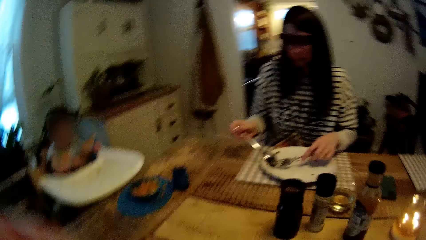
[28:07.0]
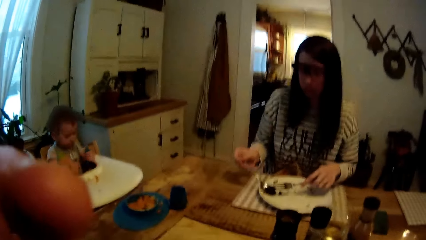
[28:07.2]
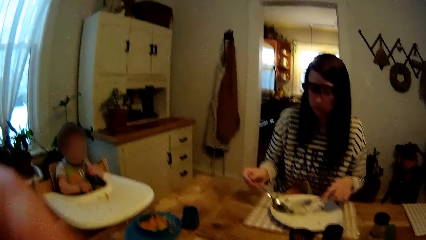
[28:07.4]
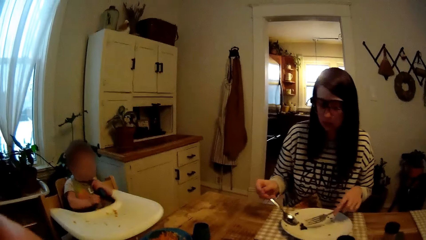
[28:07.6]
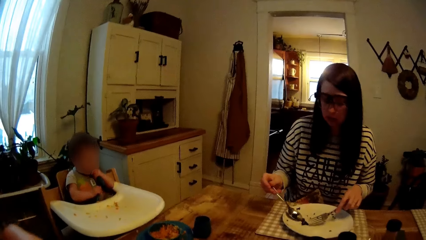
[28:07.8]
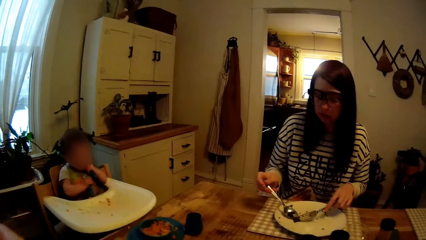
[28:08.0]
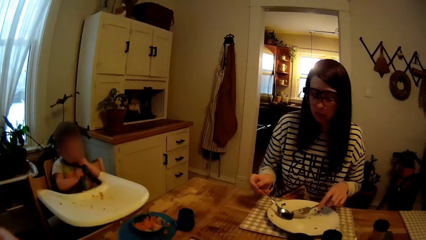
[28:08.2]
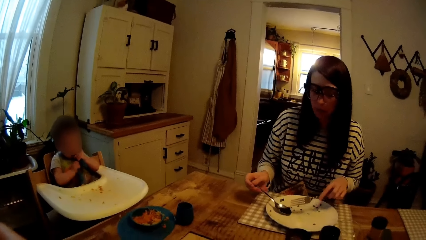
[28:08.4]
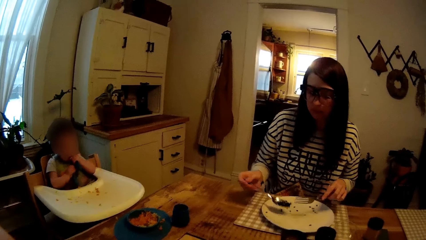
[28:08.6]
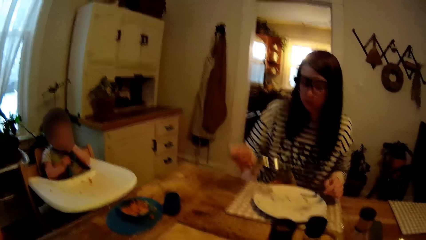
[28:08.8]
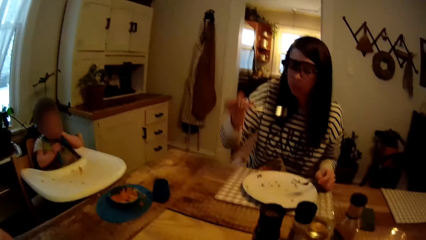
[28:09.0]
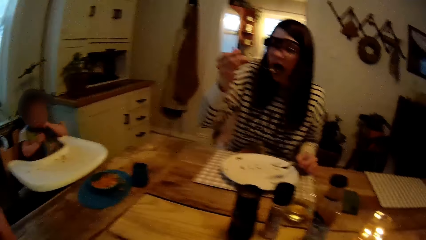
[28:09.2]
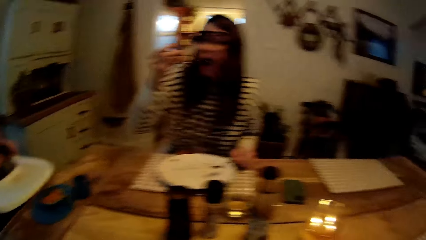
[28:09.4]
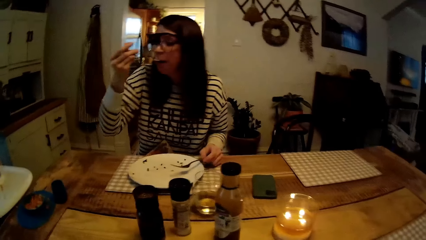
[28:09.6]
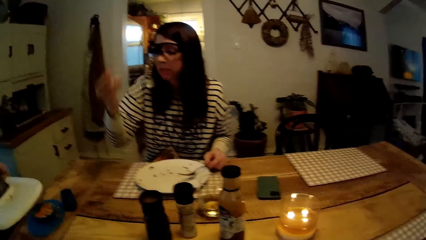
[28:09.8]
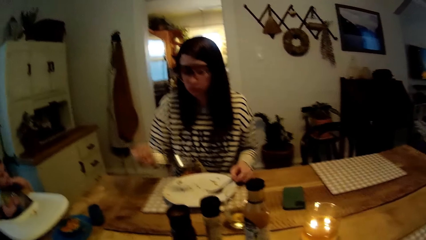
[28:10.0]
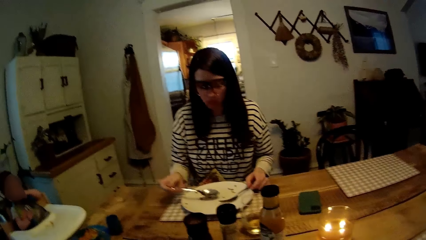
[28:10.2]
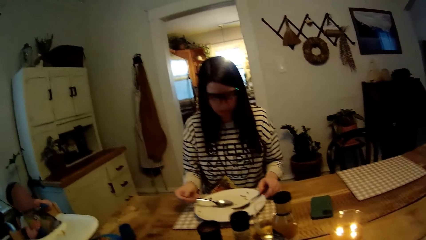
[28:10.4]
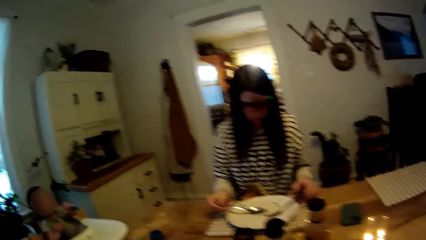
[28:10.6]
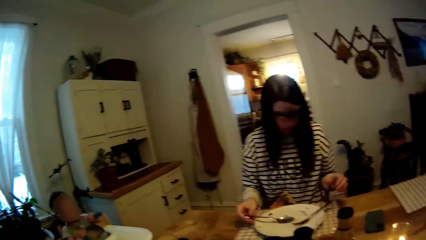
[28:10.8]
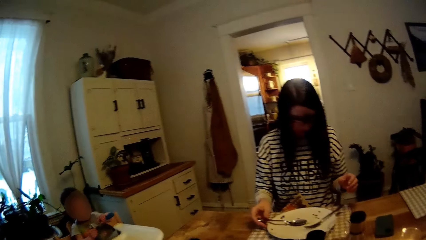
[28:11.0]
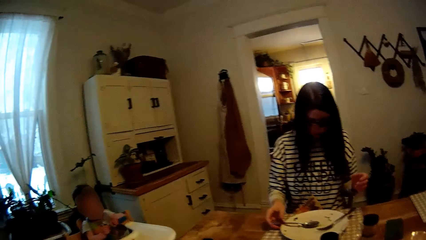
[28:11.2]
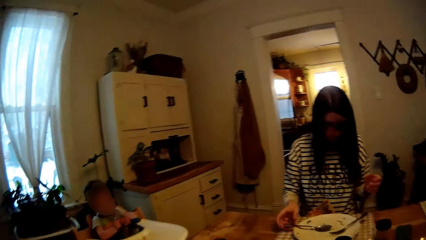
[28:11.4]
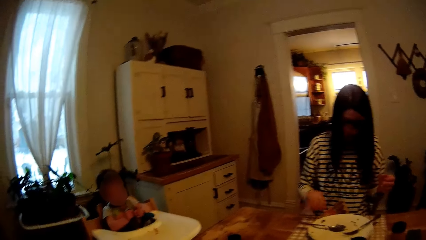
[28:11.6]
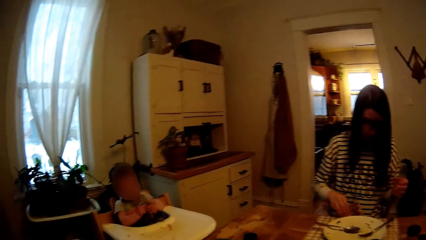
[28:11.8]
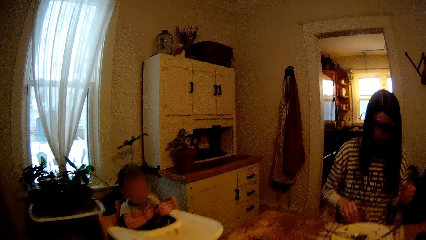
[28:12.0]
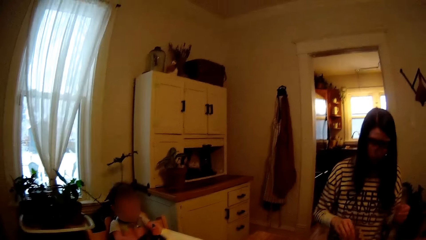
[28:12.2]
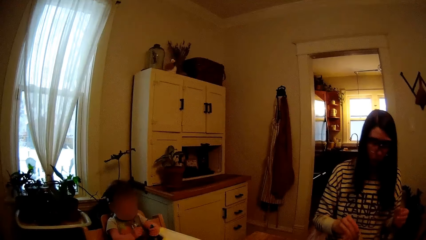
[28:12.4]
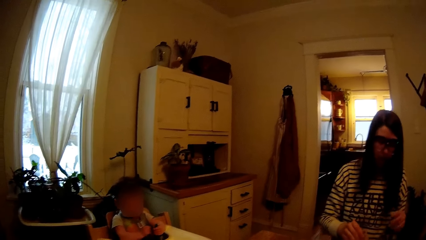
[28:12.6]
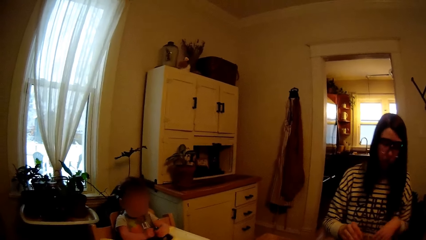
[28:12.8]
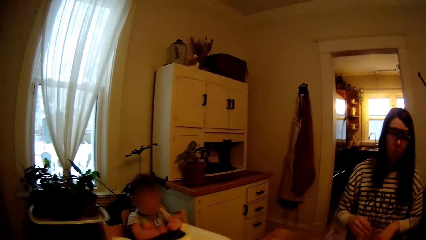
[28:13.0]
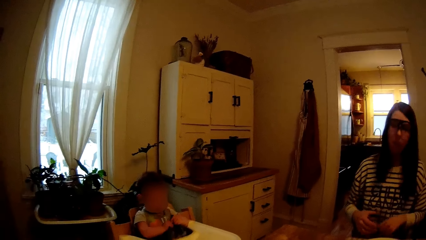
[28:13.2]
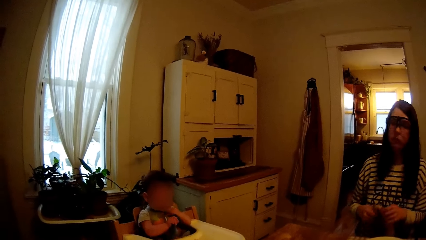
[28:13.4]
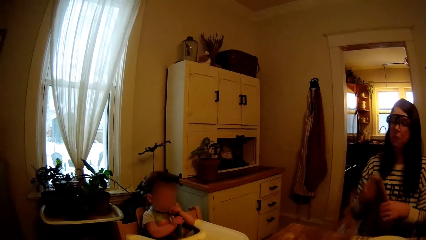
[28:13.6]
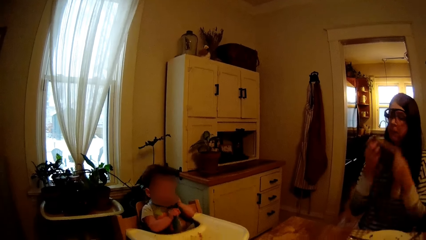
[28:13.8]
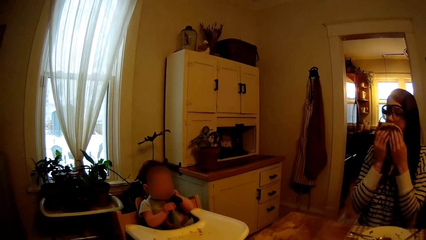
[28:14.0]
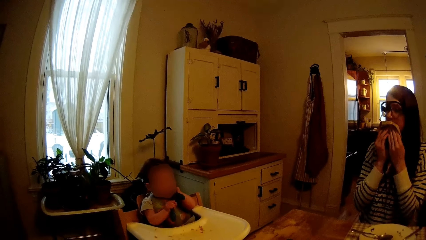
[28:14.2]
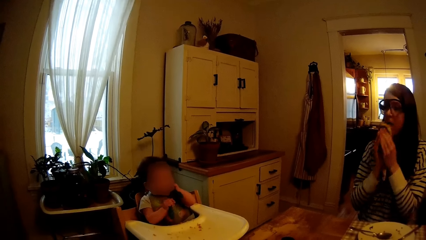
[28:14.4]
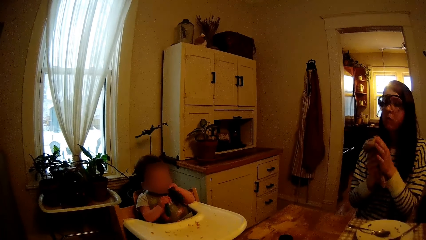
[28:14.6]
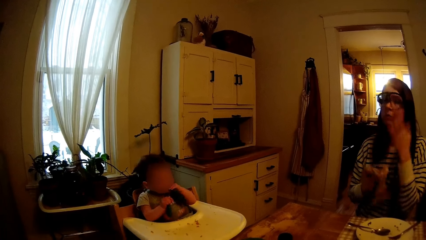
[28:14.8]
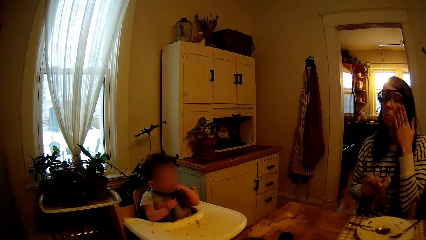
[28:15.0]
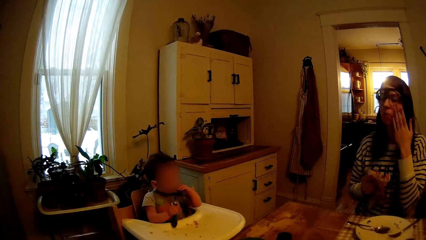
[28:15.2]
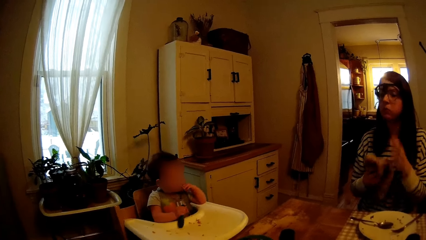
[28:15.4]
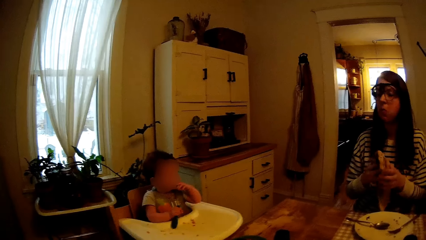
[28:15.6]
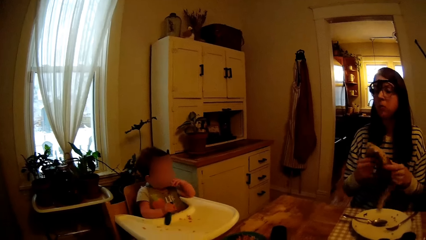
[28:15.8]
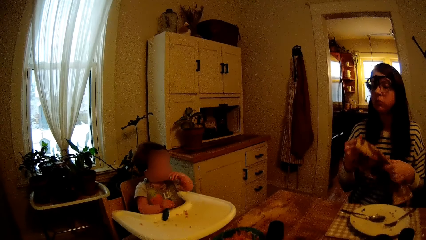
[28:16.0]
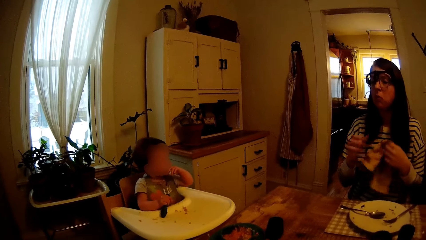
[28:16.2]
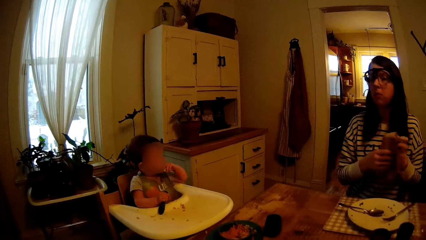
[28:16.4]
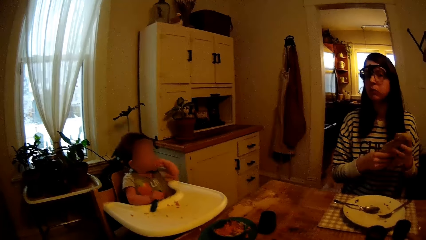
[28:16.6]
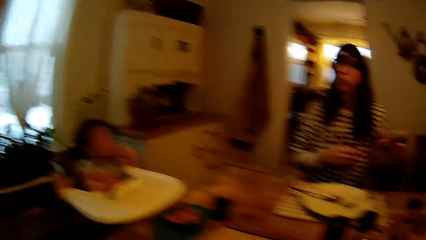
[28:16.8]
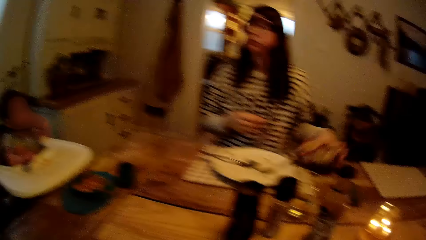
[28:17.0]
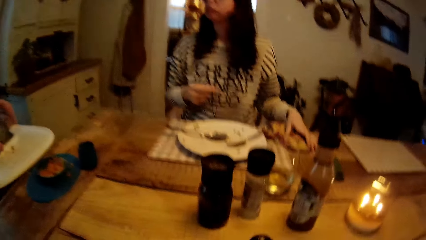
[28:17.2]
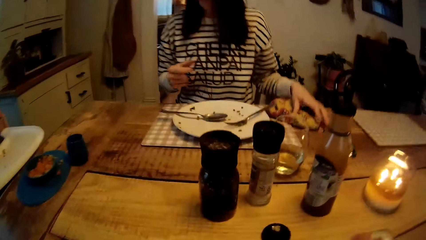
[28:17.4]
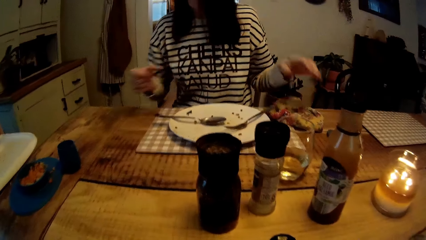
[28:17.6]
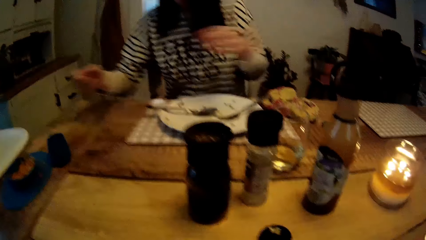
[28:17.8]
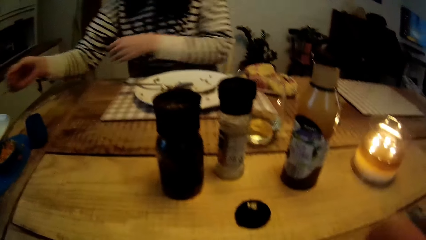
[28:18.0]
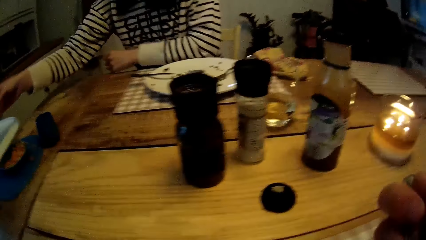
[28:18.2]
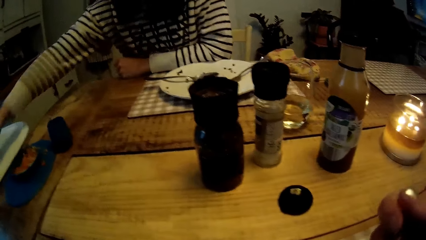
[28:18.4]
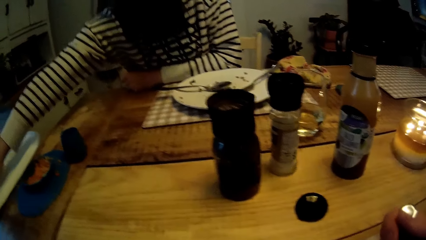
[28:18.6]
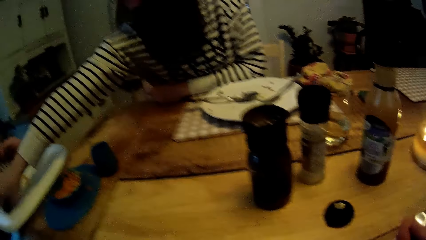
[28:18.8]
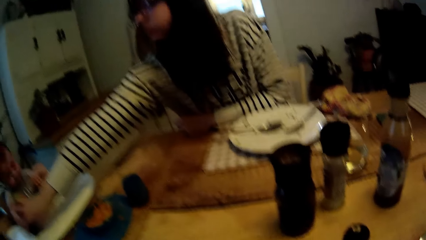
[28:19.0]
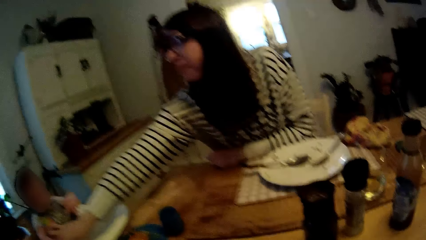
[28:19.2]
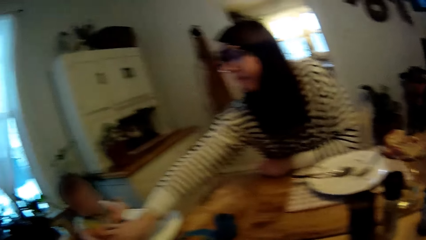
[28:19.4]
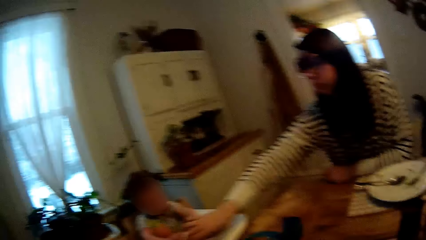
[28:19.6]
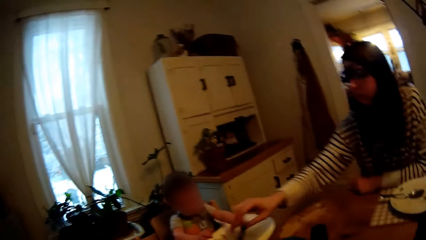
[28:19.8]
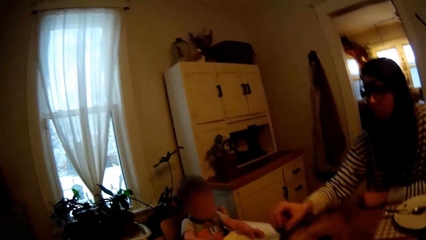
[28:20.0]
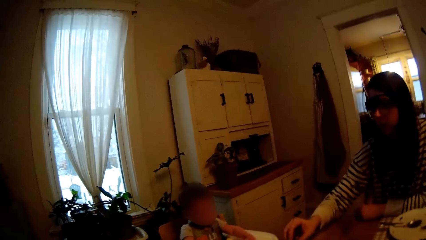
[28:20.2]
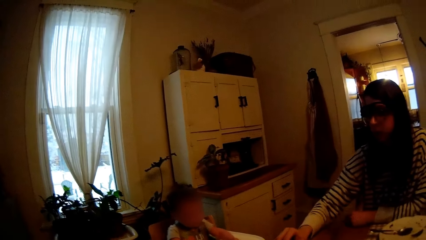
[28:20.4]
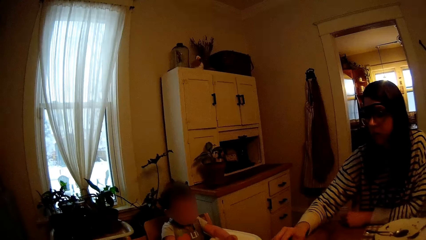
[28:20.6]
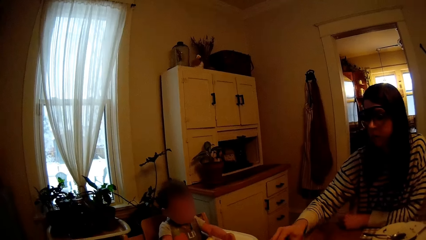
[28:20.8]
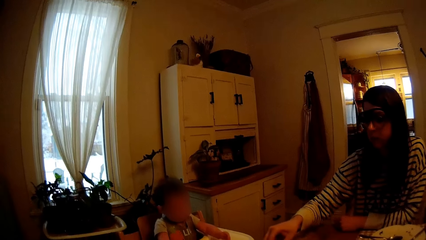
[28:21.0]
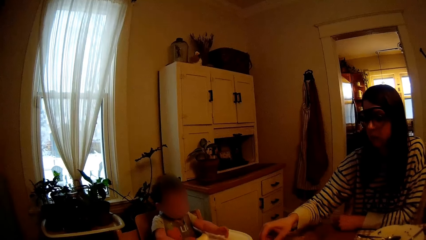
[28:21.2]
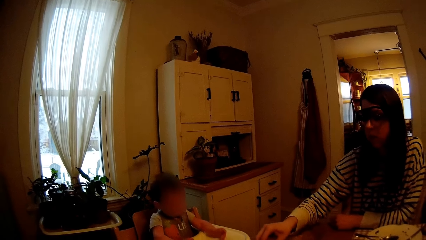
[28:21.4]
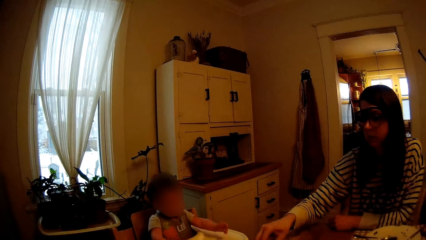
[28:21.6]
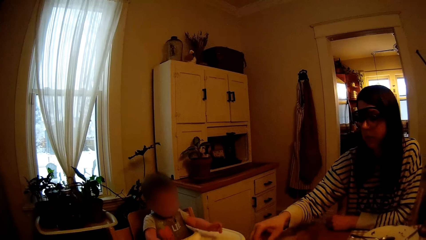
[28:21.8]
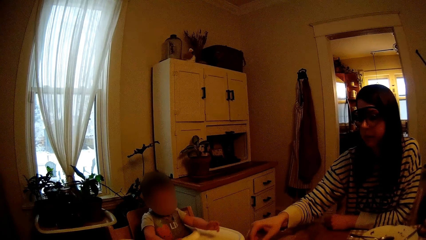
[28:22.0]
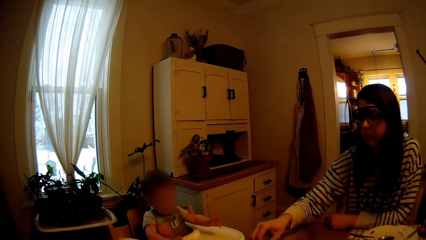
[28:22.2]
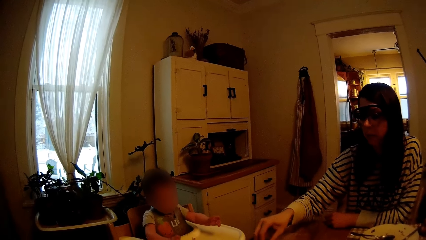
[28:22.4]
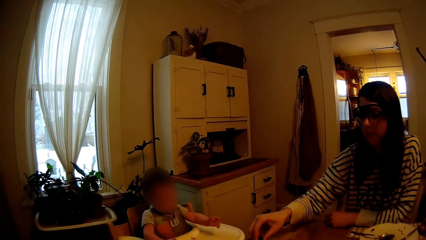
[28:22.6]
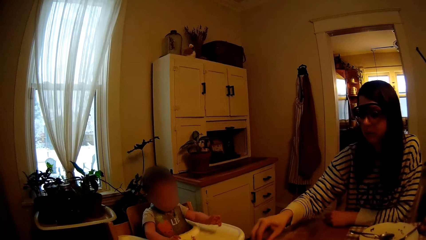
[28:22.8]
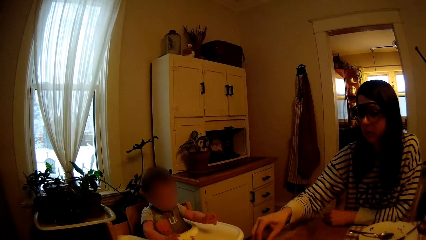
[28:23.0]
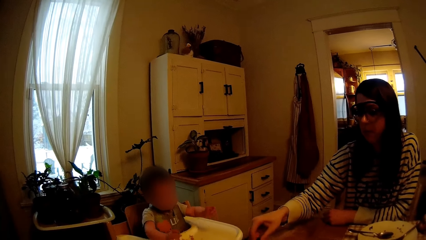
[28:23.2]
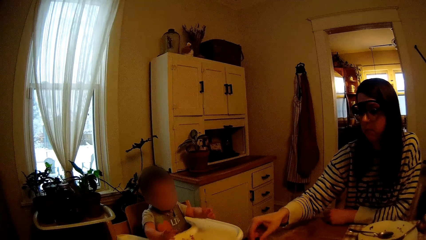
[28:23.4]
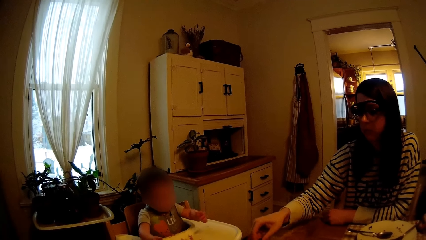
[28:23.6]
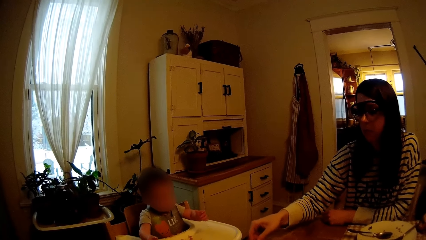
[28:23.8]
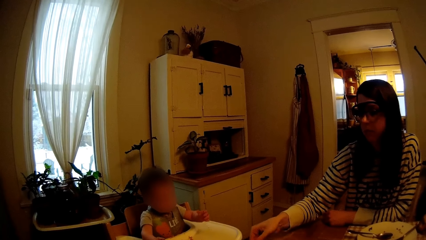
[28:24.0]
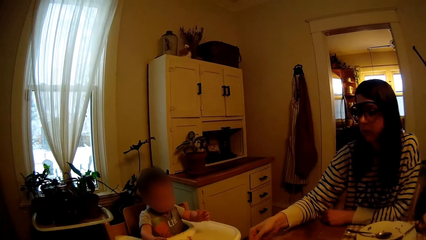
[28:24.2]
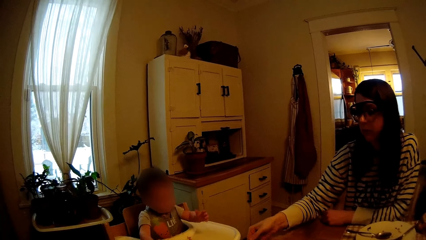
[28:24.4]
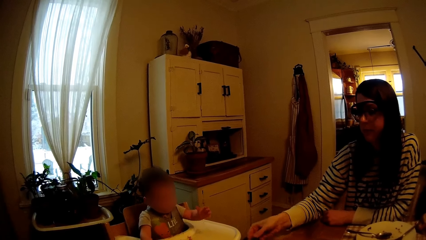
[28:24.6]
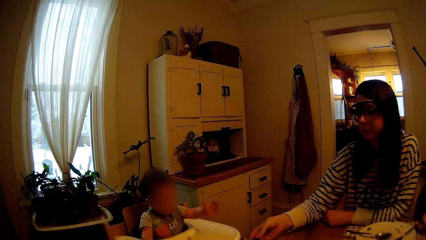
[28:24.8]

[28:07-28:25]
The camera wearer touches his camera. He eats food. The woman eats the food in the spoon. She places the spoon and fork onto the plate. She picks the napkin from her lap with her left hand. She holds the napkin with both hands. She wipes her mouth with the napkin. She holds the napkin in her right hand. She adjusts her camera with her left hand. She wipes both hands with the napkin. She places the napkin onto the table with her left hand. She rests her left arm onto the table. The woman feeds the baby. The woman removes the spoon in the baby's right hand with her right hand. The camera wearer looks at the baby.
